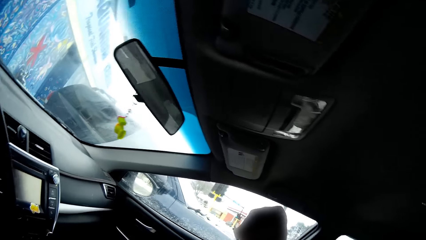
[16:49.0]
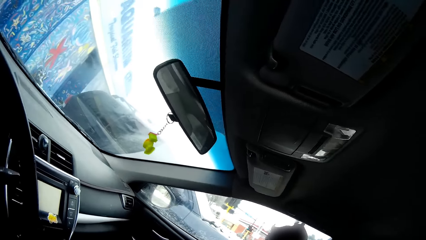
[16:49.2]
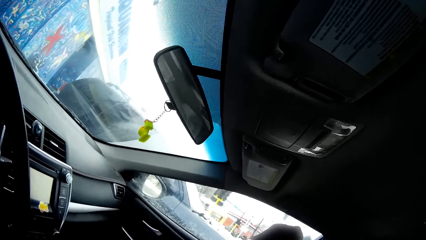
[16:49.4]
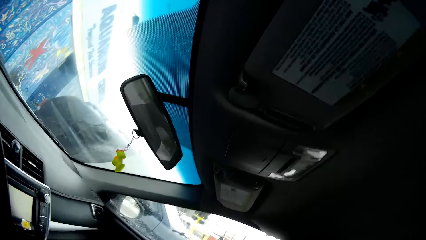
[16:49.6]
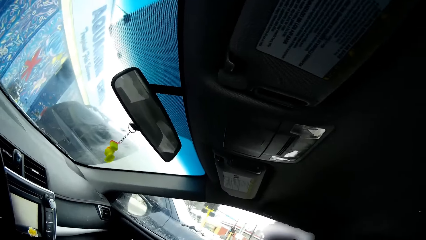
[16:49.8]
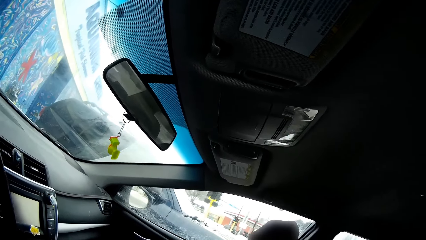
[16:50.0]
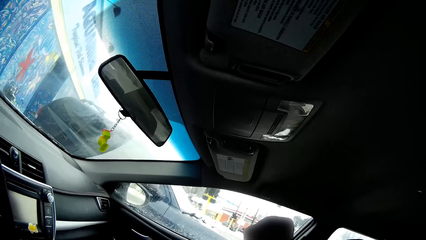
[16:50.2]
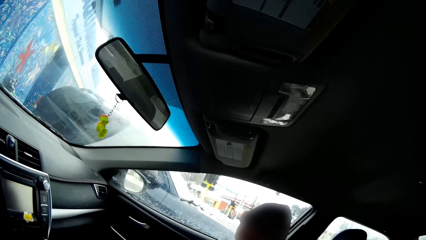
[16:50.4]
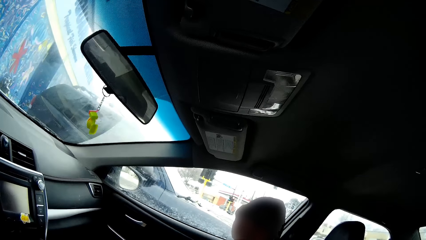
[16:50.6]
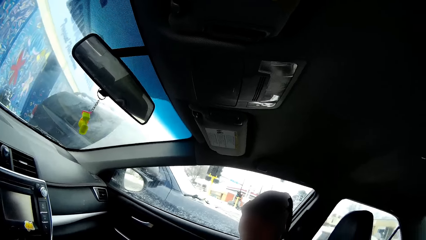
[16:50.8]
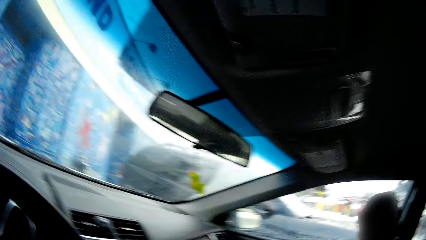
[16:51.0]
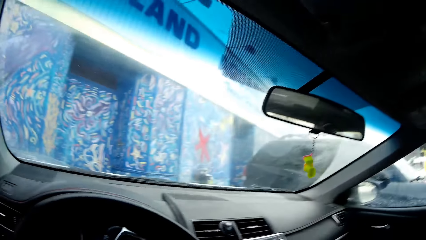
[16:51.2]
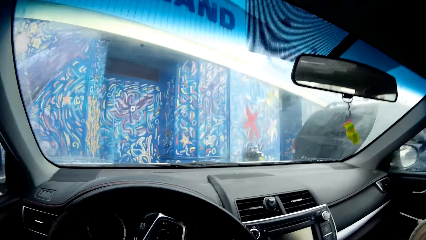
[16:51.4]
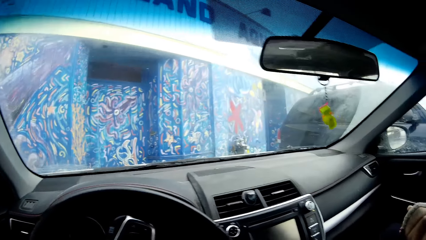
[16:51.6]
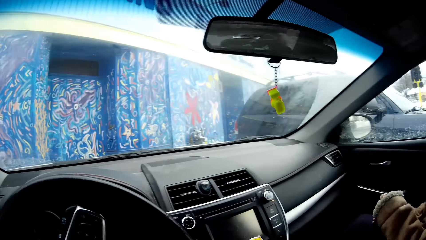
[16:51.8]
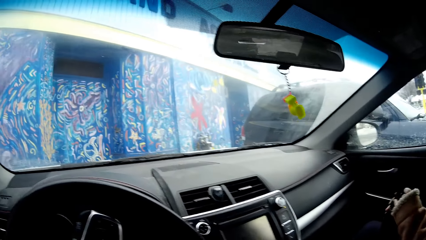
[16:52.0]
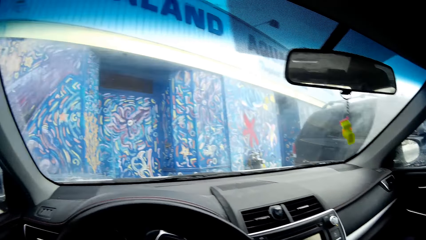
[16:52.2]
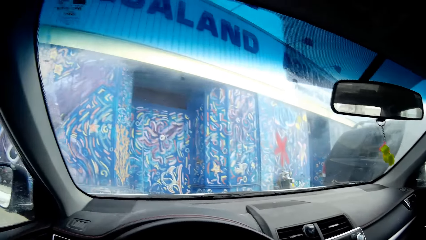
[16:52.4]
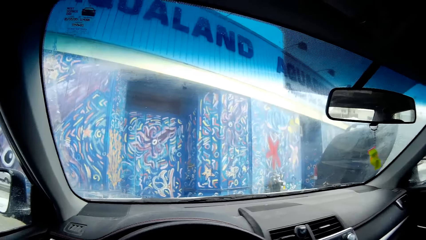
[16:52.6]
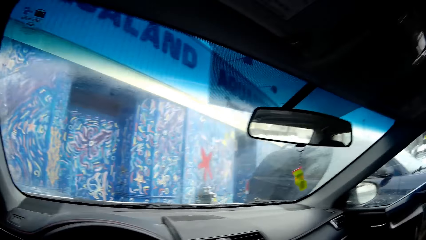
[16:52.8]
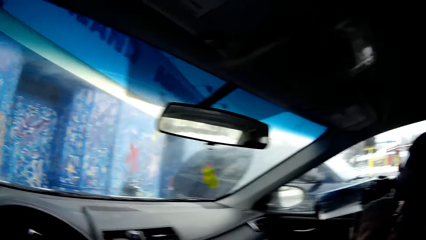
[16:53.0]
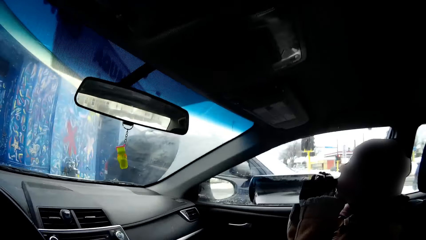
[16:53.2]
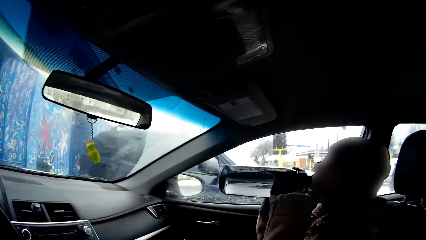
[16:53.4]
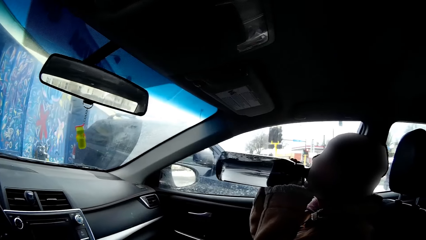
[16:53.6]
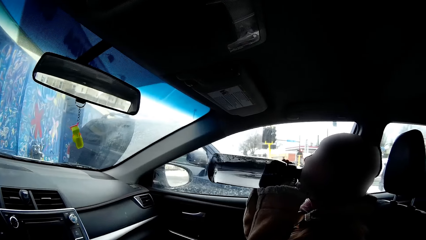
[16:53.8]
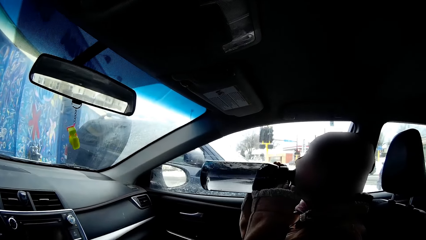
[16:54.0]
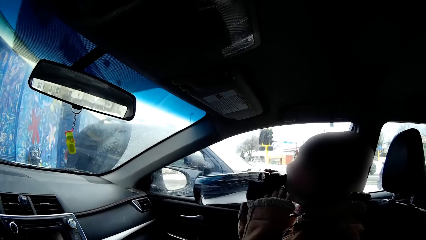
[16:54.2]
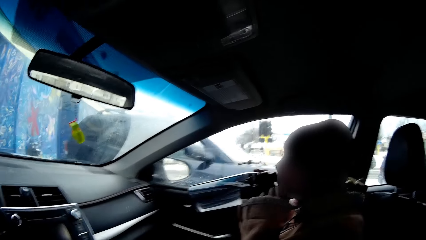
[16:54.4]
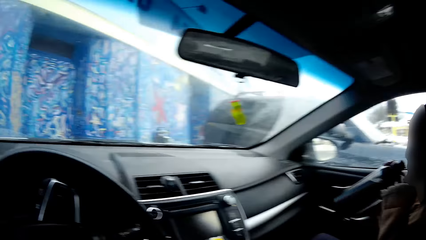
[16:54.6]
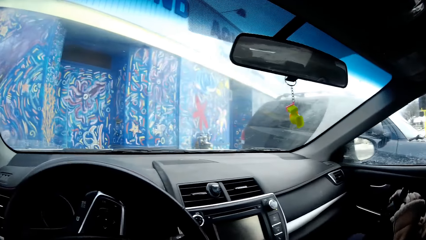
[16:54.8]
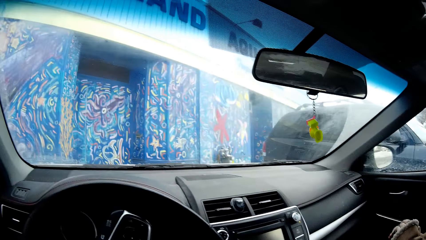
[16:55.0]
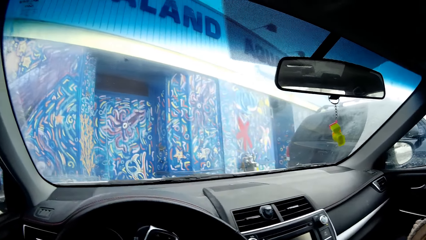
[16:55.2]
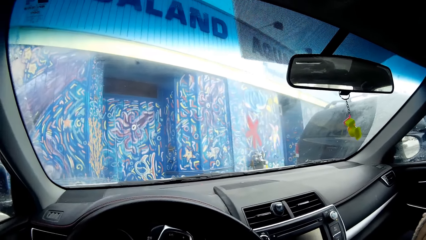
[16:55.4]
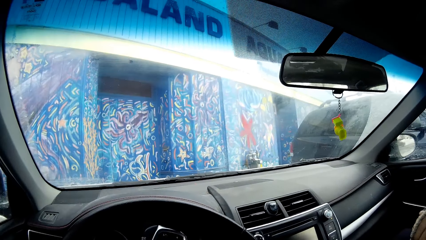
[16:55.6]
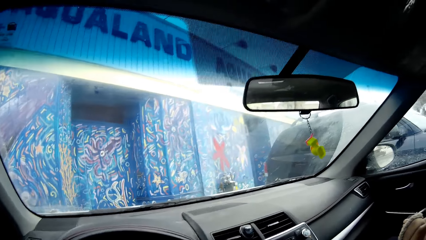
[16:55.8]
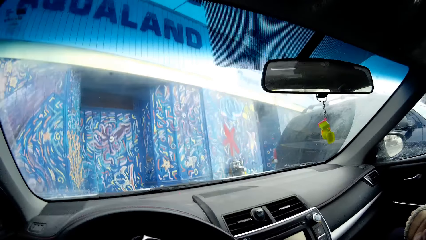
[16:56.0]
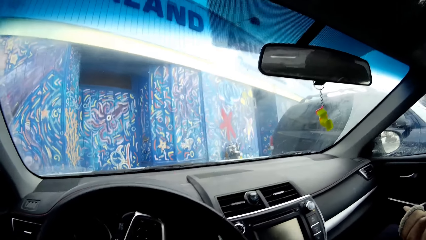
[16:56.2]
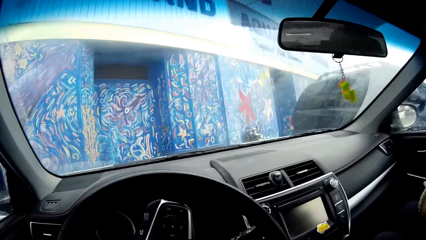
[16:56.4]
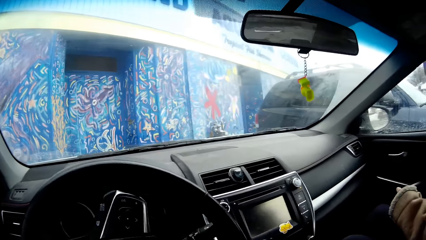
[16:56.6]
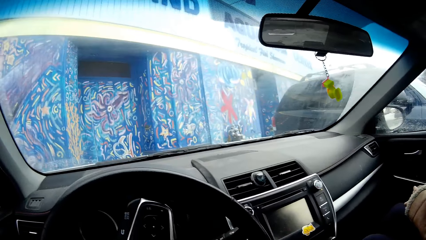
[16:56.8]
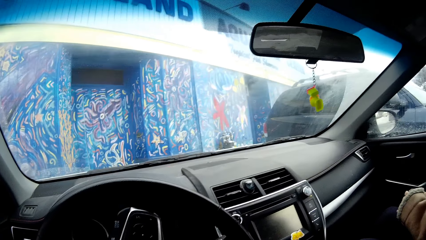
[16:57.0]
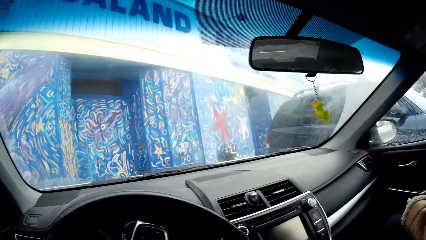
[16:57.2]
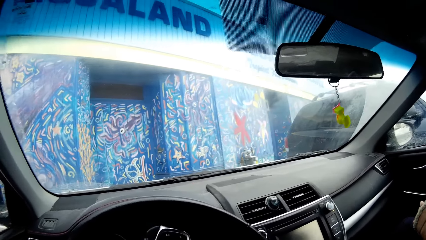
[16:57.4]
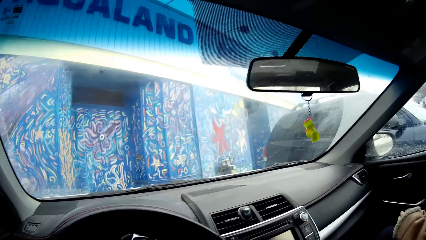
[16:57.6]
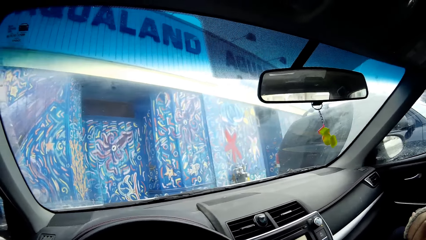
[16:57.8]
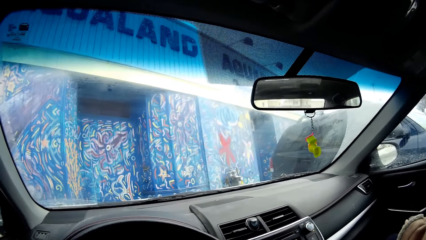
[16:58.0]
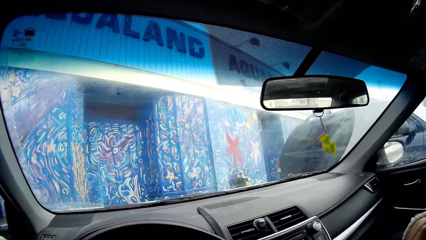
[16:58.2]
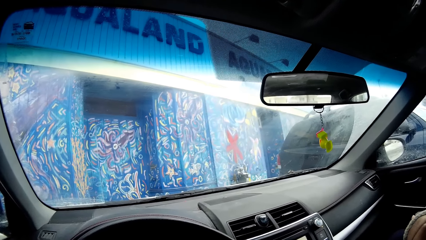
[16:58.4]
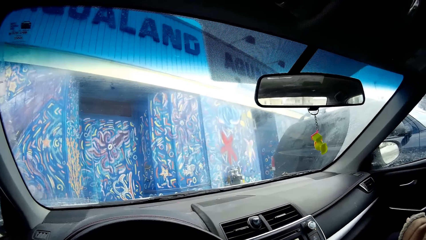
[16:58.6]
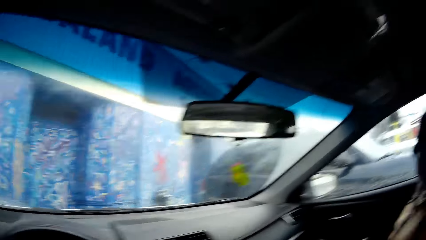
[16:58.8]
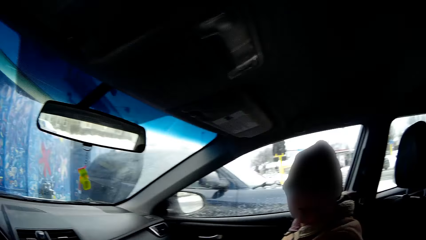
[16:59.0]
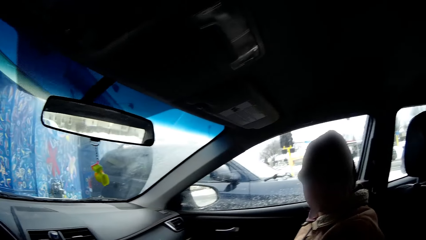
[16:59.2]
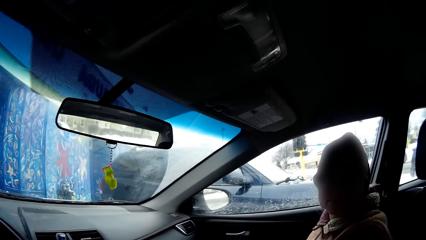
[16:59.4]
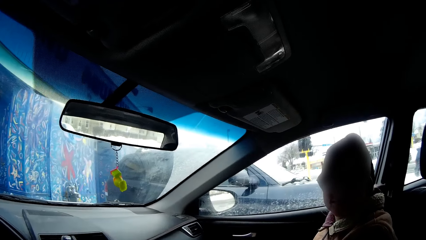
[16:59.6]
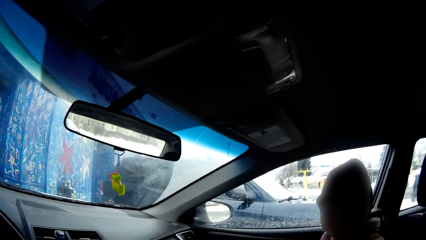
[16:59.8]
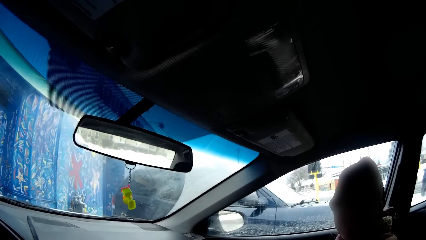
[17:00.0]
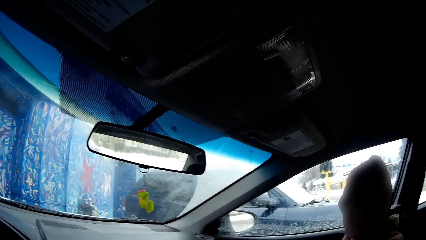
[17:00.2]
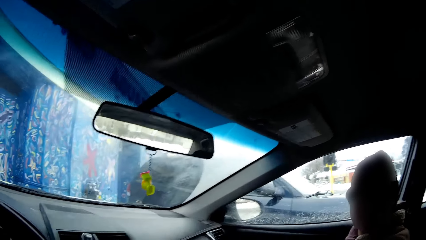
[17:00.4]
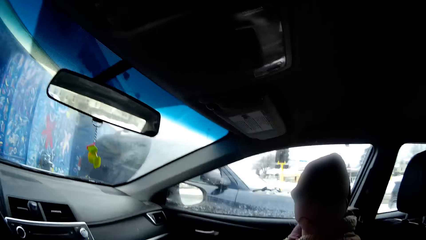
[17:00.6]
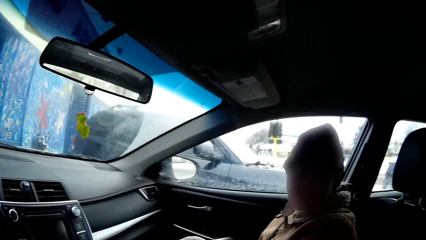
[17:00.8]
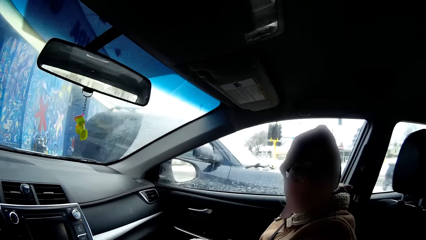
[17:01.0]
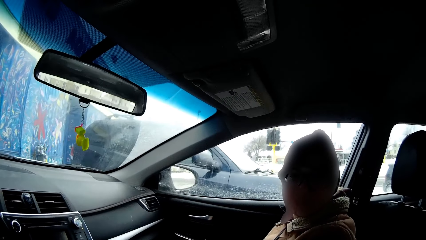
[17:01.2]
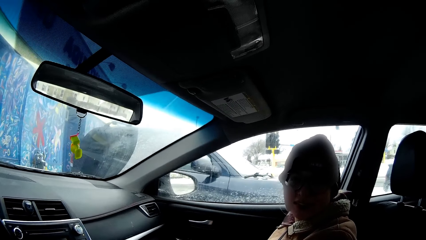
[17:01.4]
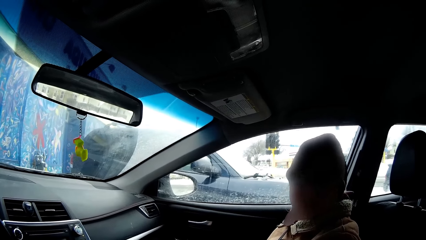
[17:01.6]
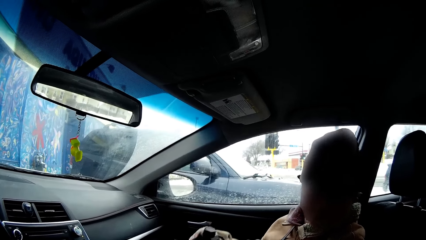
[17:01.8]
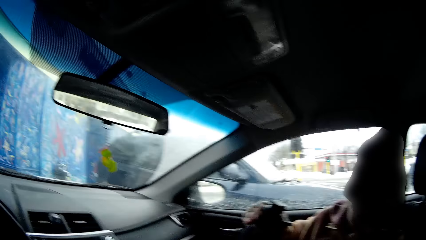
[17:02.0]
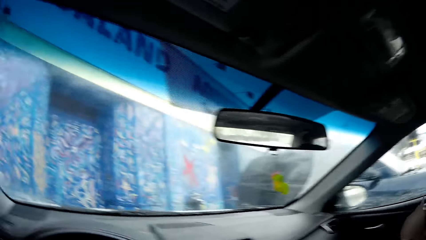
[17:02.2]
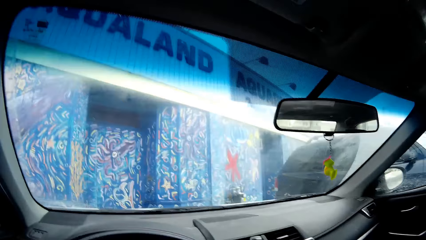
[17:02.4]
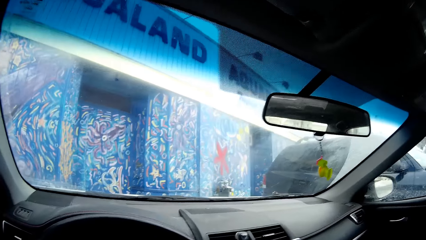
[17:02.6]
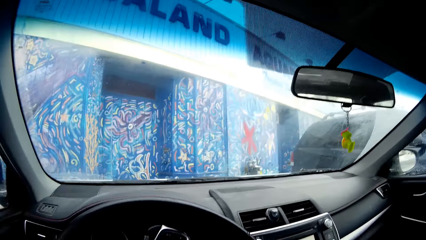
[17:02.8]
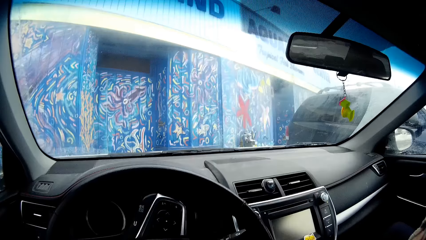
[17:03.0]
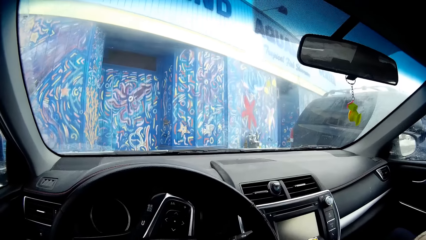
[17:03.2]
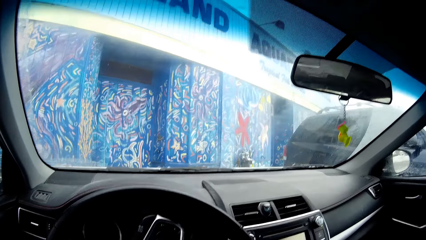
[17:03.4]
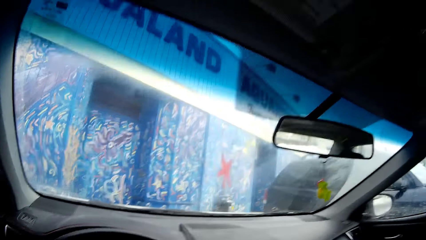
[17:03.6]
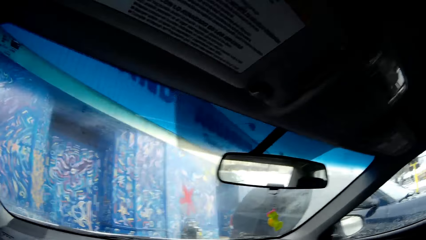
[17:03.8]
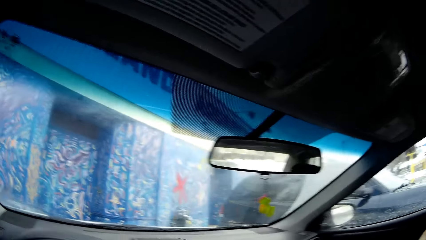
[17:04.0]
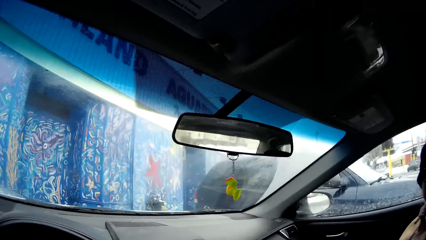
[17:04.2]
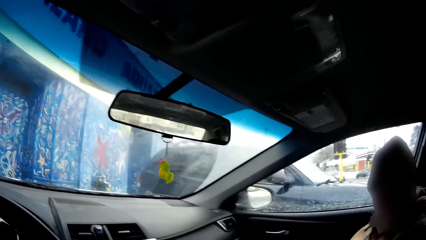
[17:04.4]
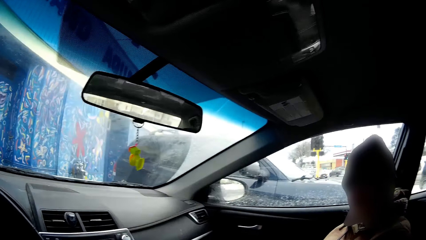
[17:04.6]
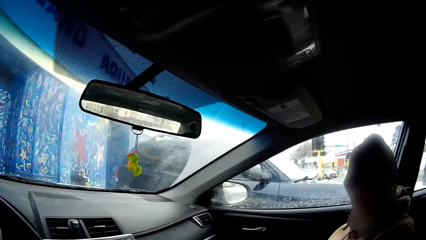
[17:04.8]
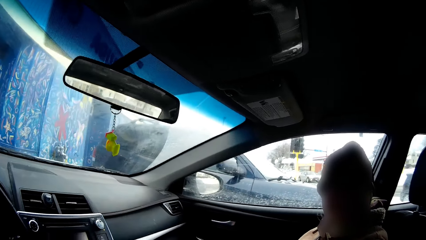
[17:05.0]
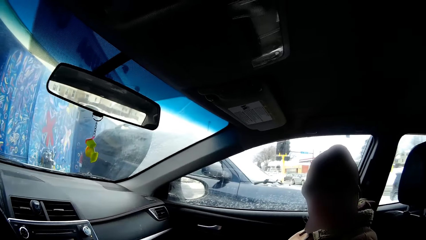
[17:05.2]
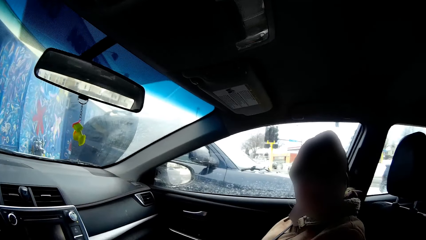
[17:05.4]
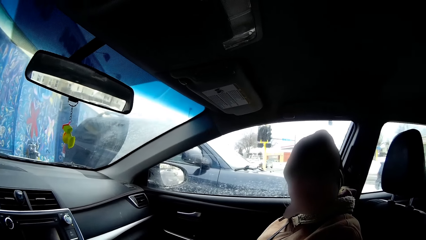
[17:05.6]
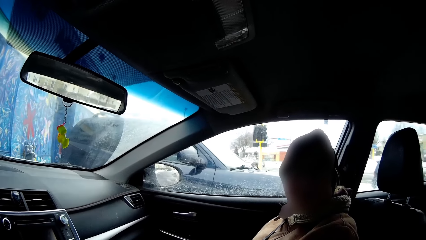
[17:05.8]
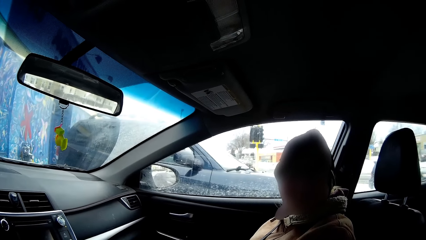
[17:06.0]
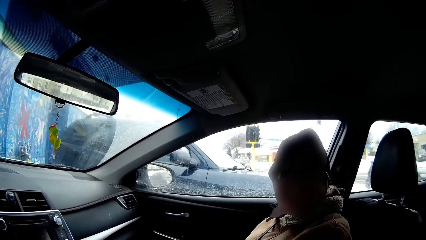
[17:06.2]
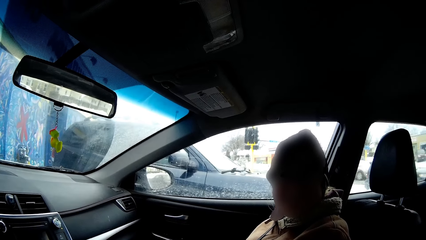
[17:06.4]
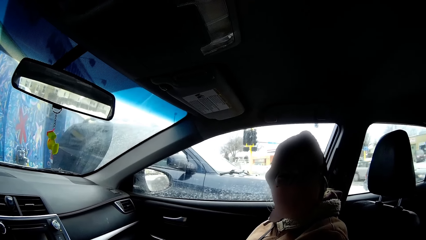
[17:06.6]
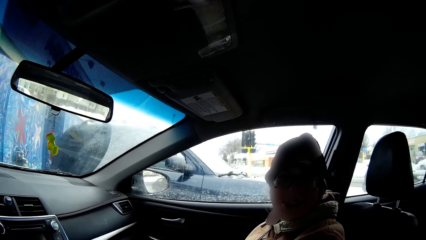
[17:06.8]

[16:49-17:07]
The camera wearer turns the head to the front. The woman drinks water from the bottle. The camera wearer turns the head to the right. The woman puts down the bottle on the seat base. The camera wearer turns the head to the front. They turn the head to the right. They turn the head to the front. The woman talks to the camera wearer. The camera wearer turns the head to the right.
